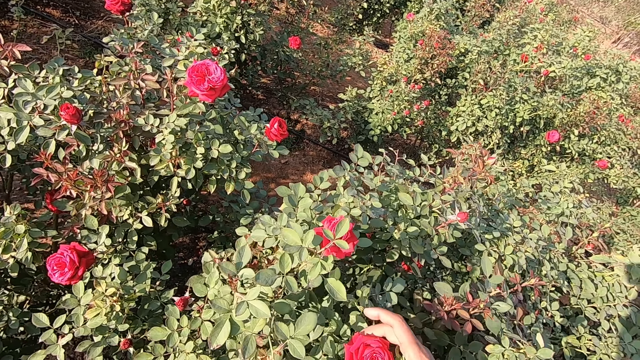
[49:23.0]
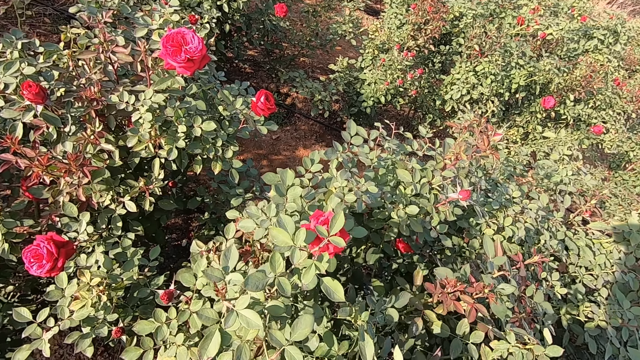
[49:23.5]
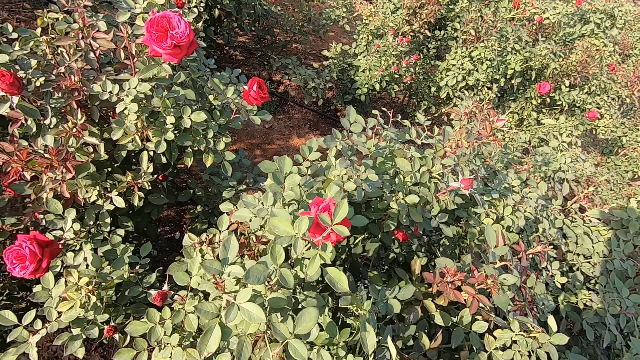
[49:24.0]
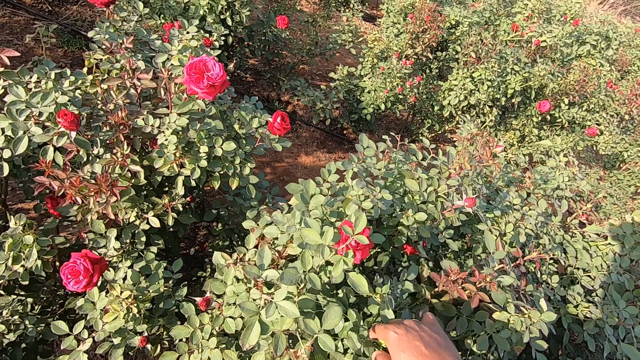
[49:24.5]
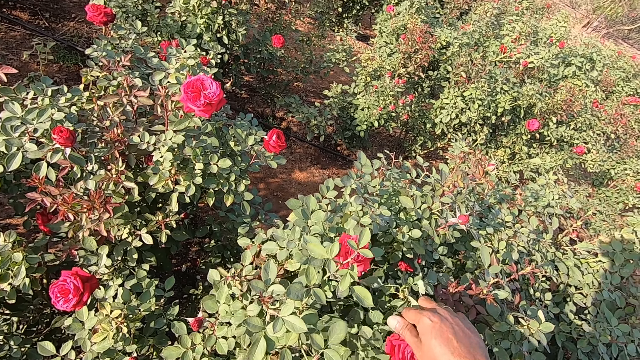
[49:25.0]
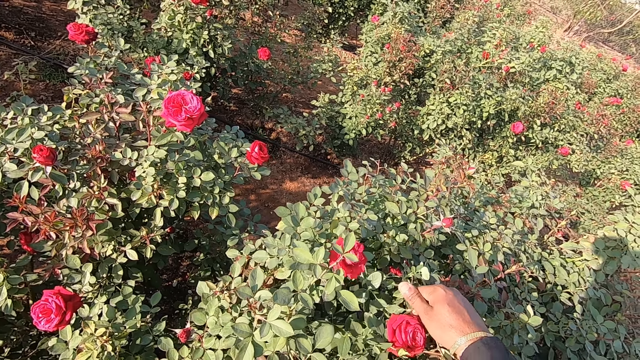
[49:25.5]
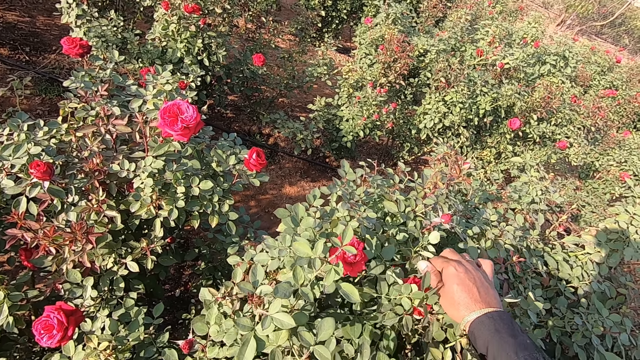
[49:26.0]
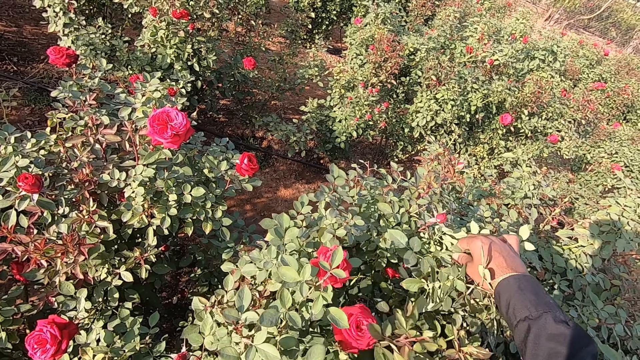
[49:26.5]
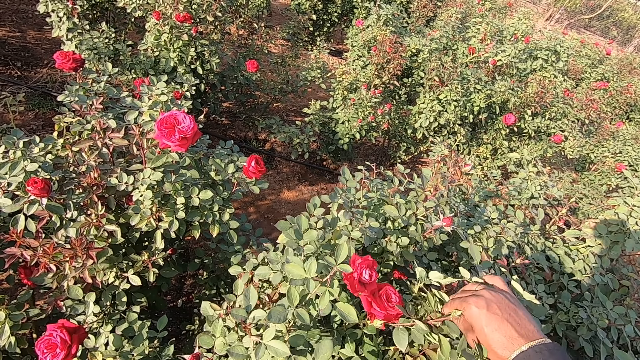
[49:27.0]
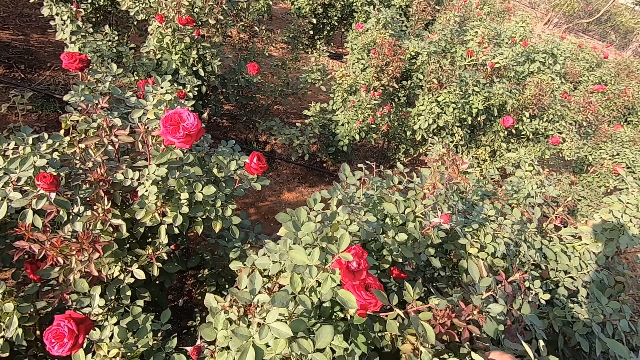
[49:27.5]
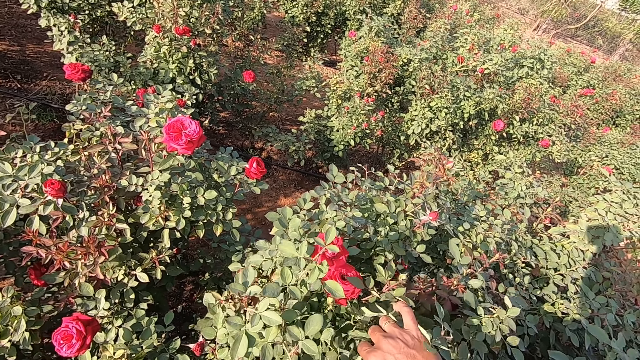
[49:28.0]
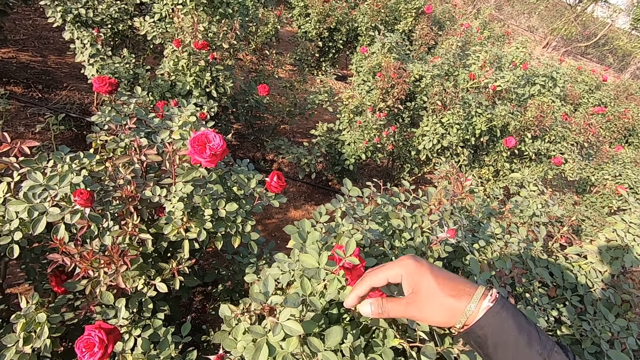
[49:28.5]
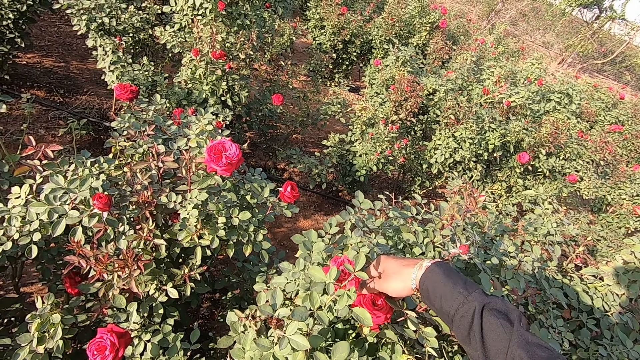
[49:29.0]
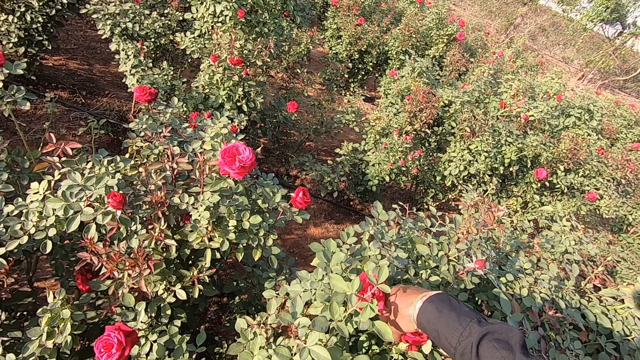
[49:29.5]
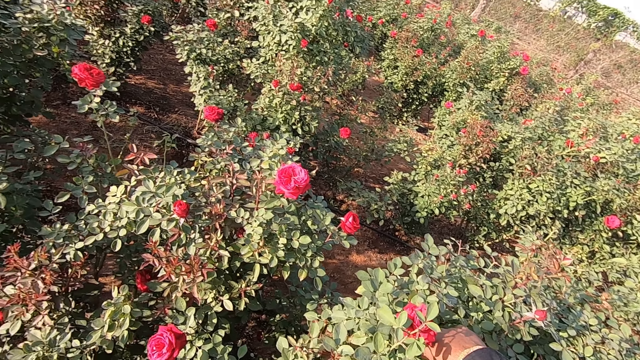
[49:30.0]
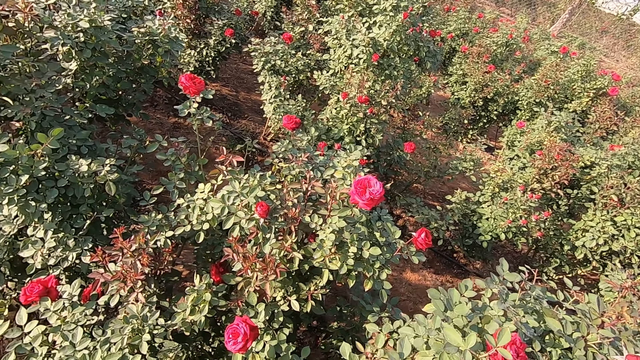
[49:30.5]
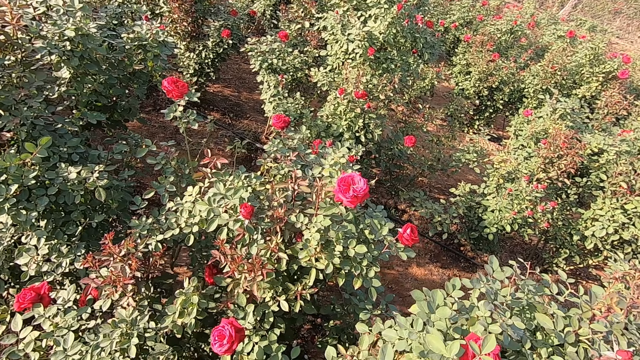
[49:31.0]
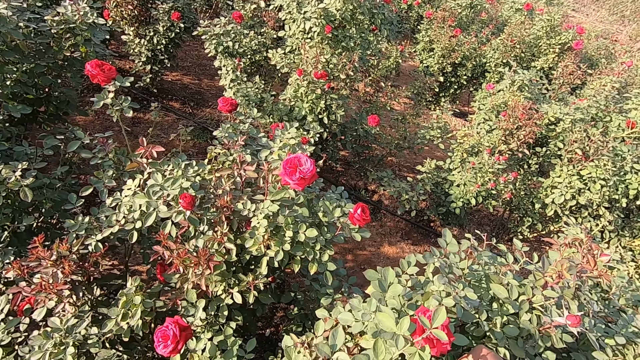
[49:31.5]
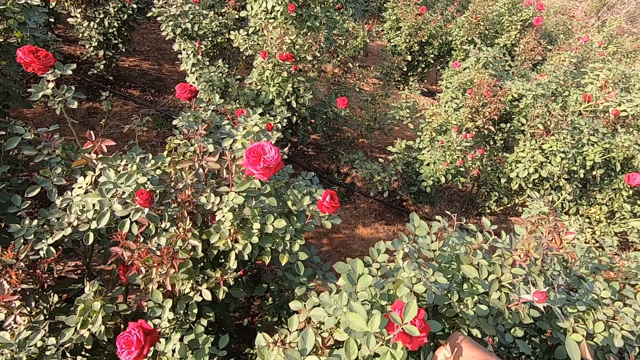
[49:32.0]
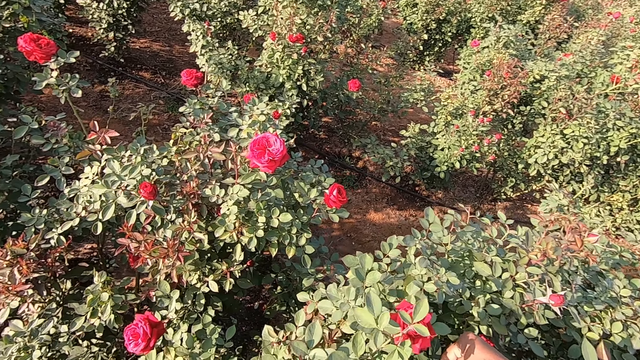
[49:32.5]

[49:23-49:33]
The camera wearer adjusts the plant with his right hand. He picks the flower bud from the plant with his right hand.

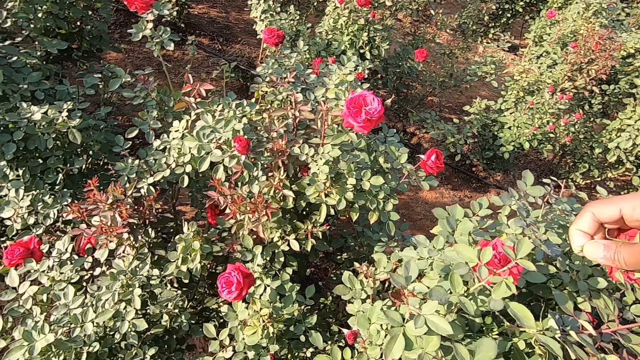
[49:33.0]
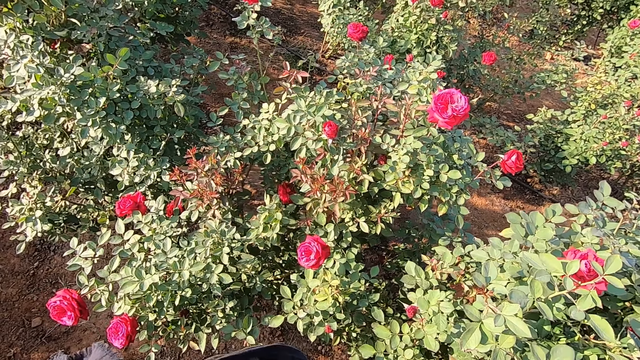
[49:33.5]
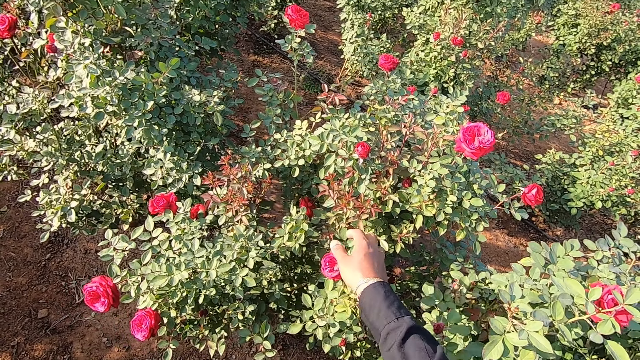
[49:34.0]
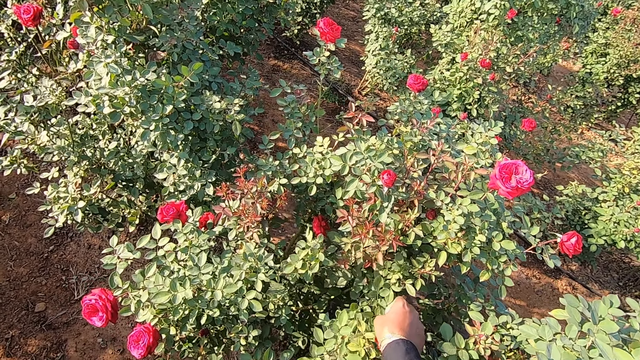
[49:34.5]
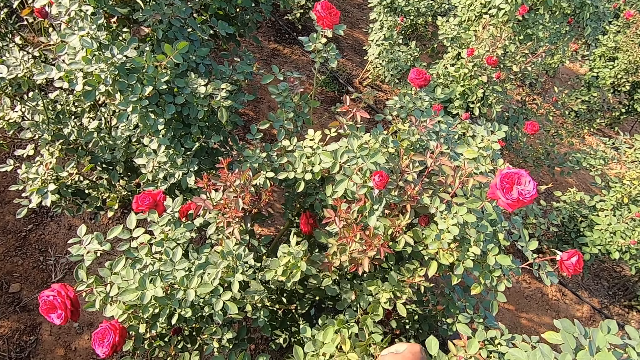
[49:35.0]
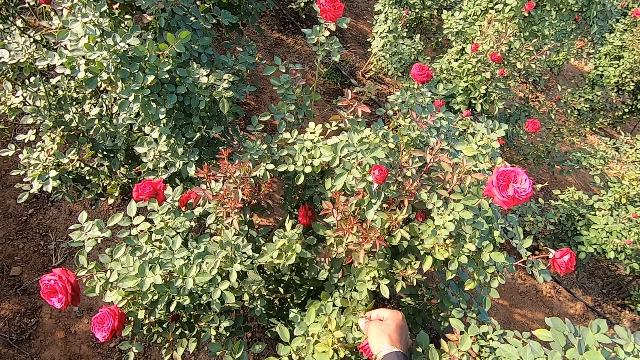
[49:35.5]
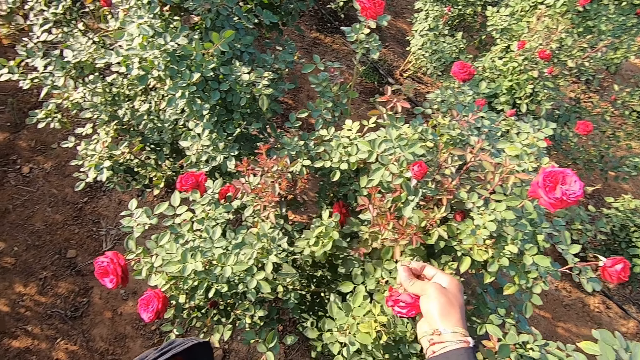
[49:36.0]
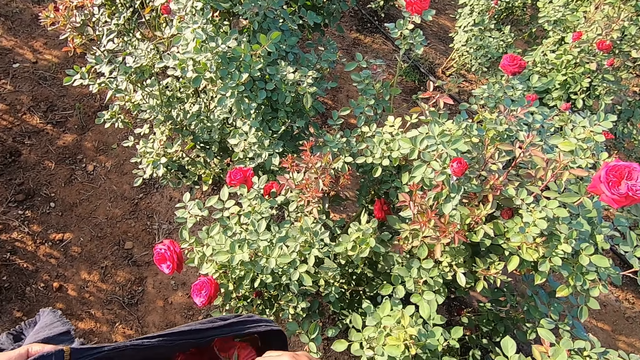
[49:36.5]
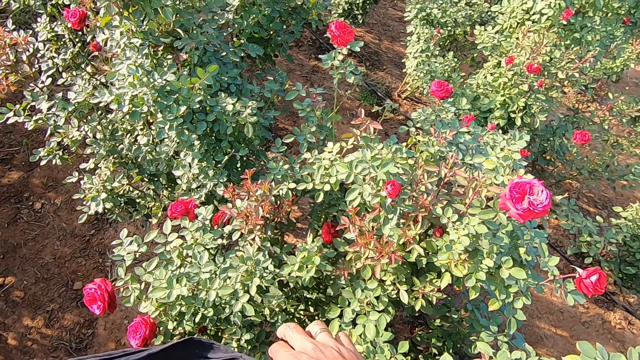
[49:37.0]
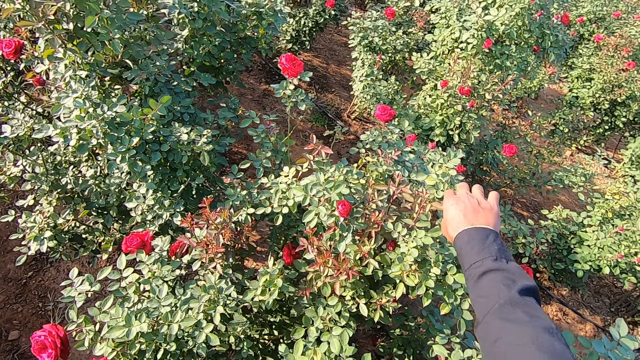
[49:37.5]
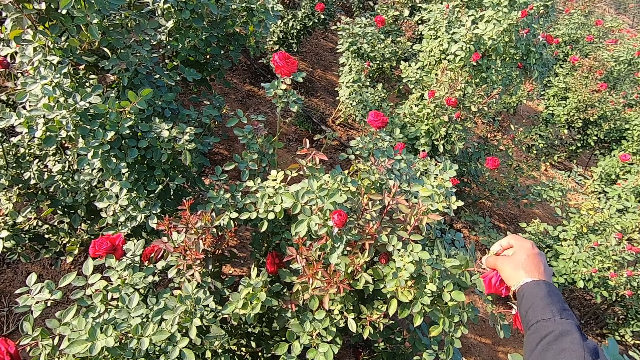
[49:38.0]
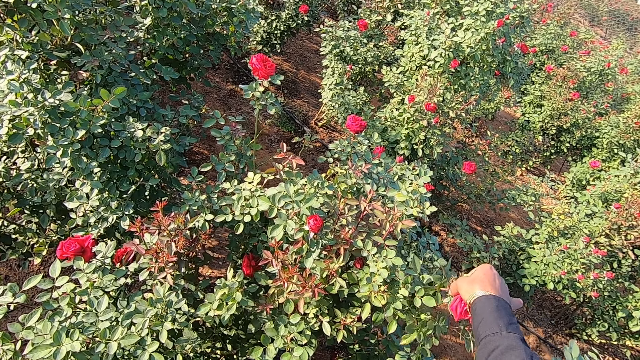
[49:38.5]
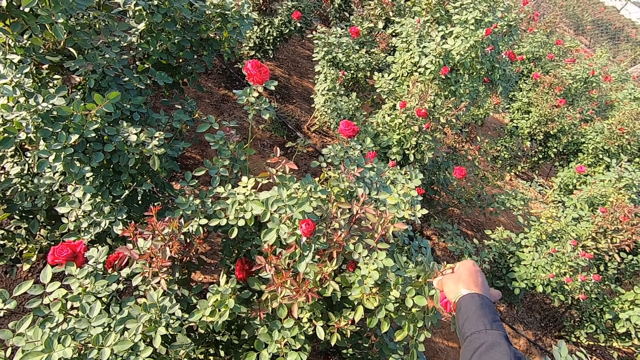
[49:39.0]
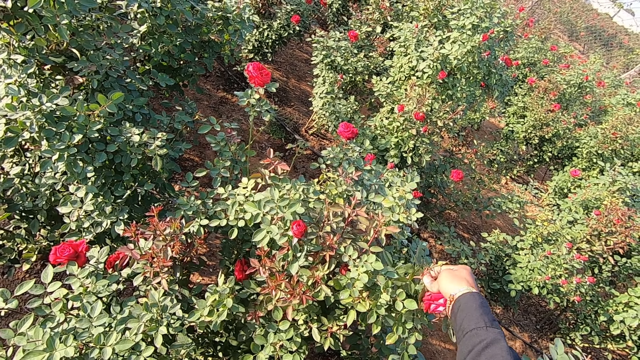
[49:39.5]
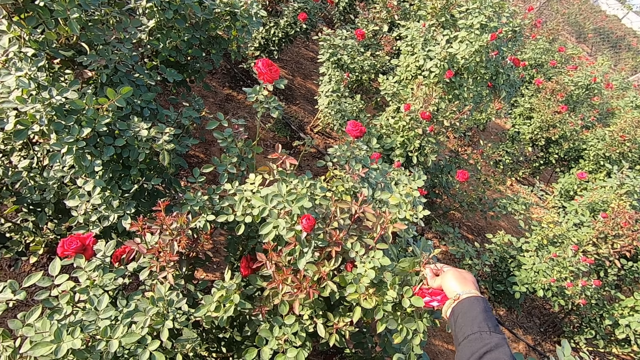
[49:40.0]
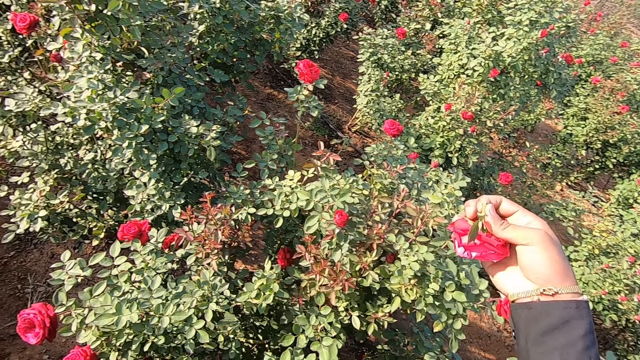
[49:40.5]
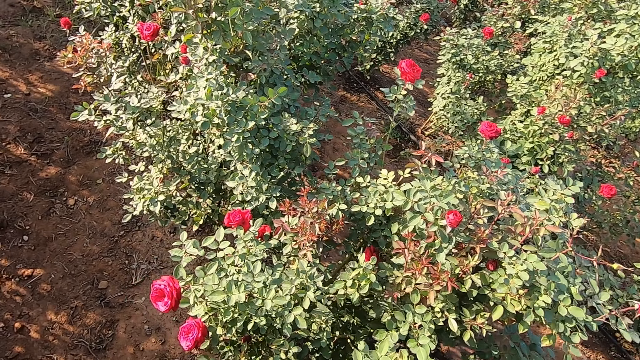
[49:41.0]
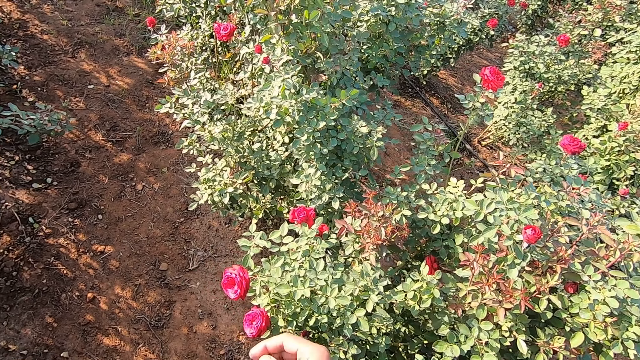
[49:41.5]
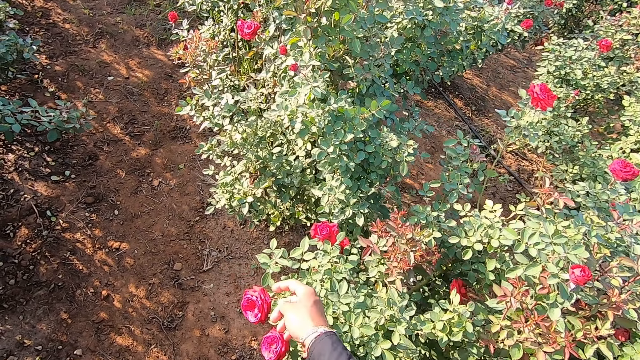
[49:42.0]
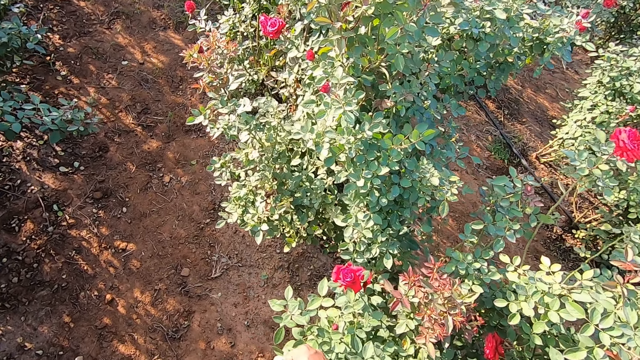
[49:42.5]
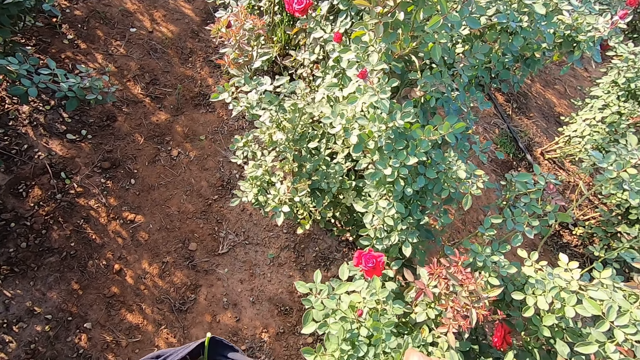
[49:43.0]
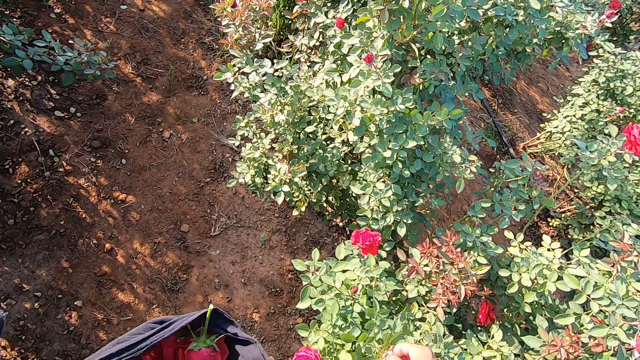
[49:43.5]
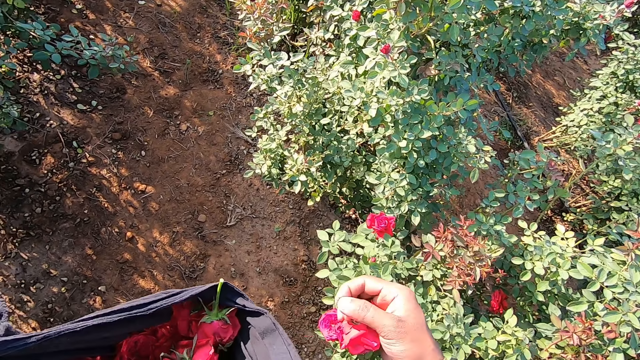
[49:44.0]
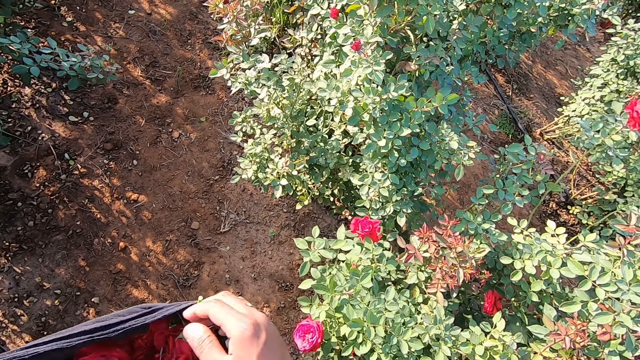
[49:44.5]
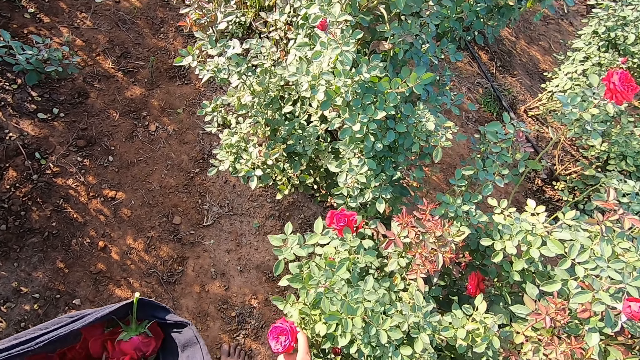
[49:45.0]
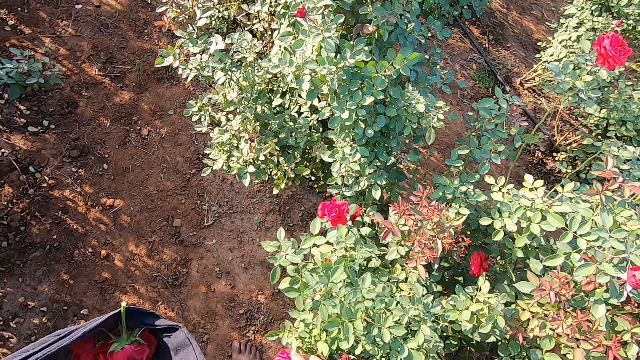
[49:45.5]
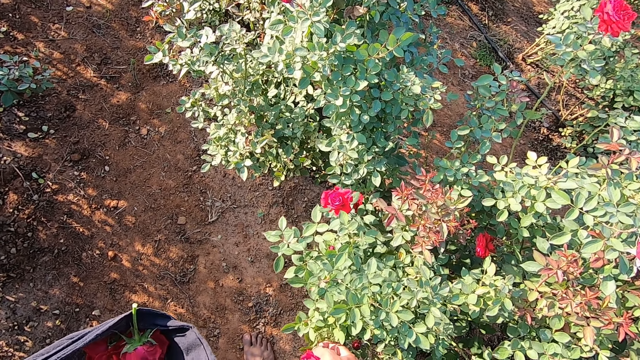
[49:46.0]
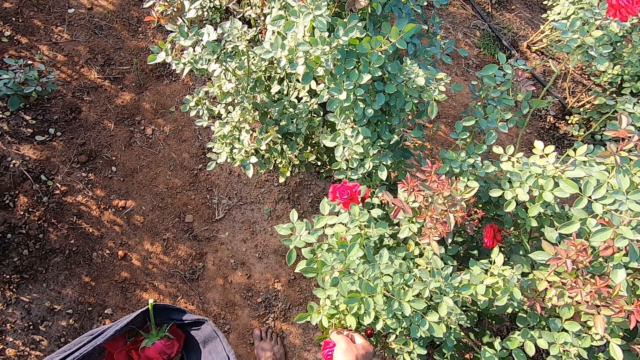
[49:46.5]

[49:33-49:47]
The camera wearer picks a flower bud from a plant with his right hand. He puts the flower bud in the bag in his left hand with his right hand. He picks a flower bud from the plant with his right hand. He picks a flower bud from the plant with his right hand again. He puts the flower bud in the bag in his left hand with his right hand. He plucks a flower from the flower plant in the garden with his right hand.
